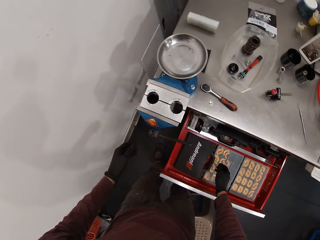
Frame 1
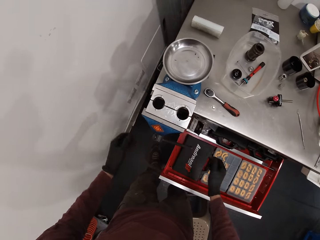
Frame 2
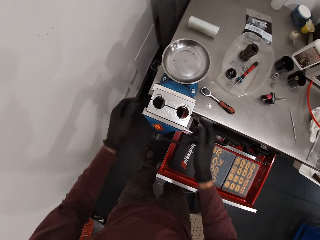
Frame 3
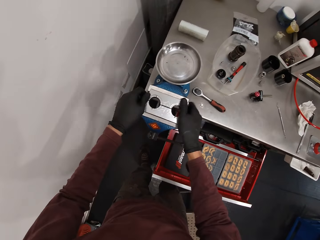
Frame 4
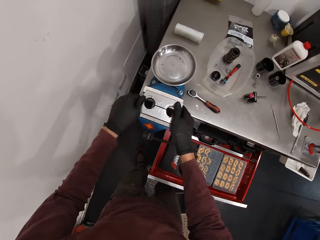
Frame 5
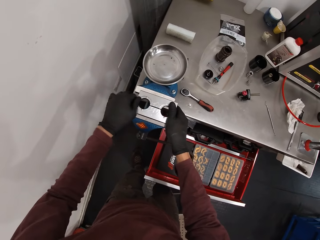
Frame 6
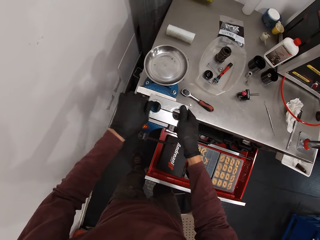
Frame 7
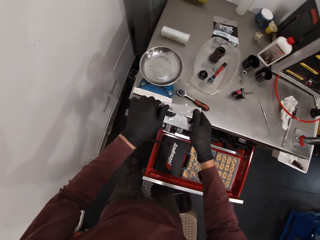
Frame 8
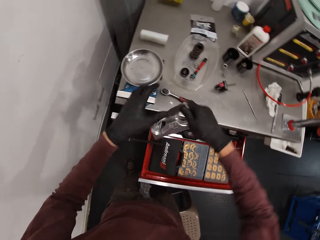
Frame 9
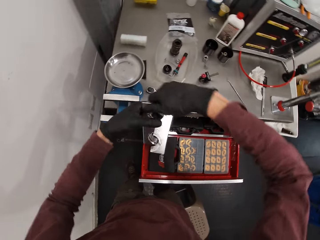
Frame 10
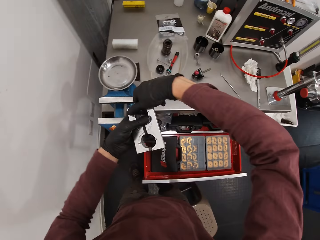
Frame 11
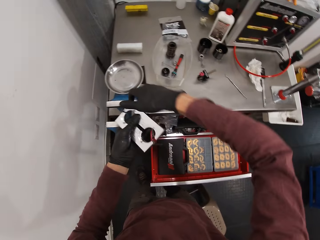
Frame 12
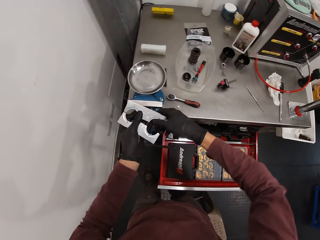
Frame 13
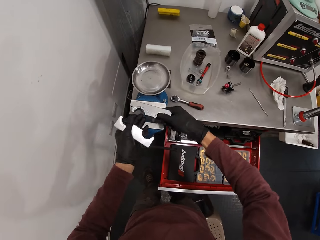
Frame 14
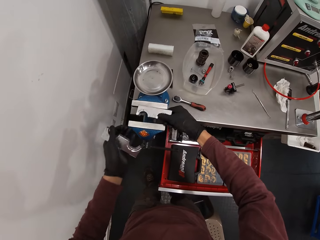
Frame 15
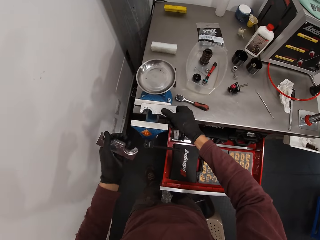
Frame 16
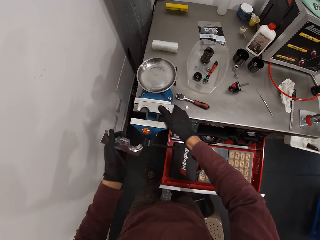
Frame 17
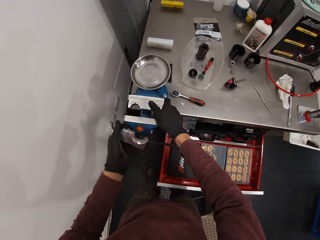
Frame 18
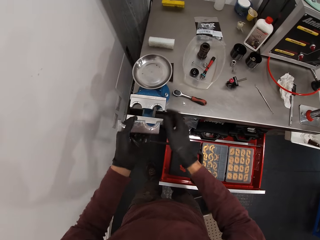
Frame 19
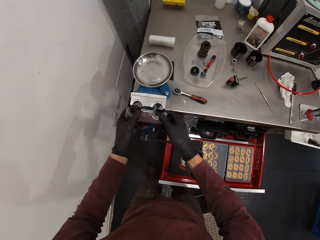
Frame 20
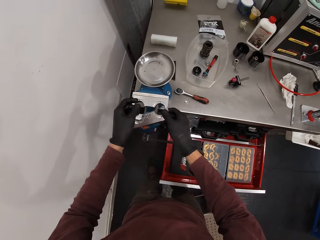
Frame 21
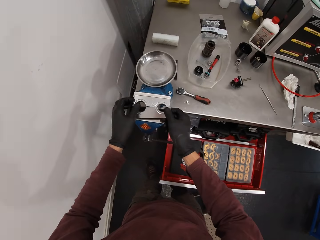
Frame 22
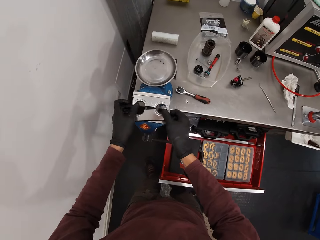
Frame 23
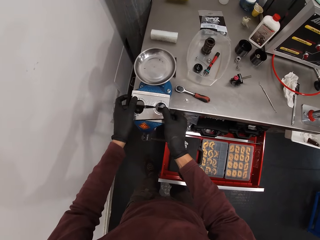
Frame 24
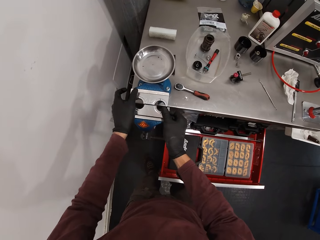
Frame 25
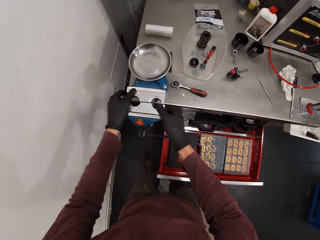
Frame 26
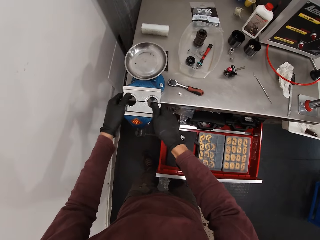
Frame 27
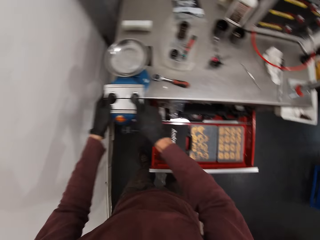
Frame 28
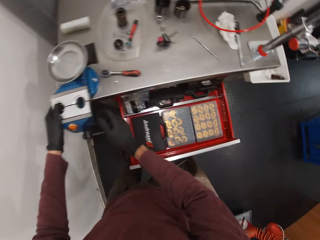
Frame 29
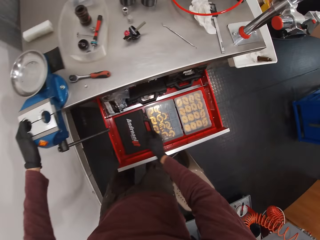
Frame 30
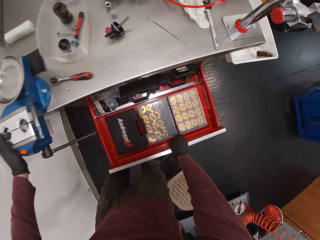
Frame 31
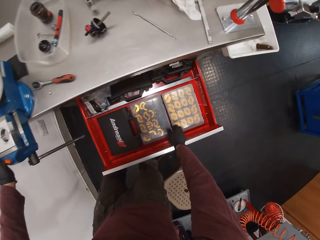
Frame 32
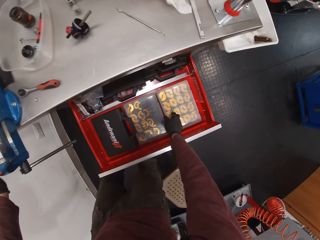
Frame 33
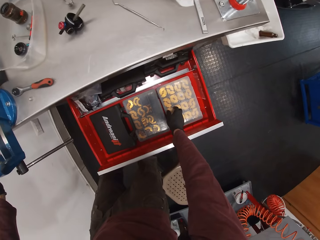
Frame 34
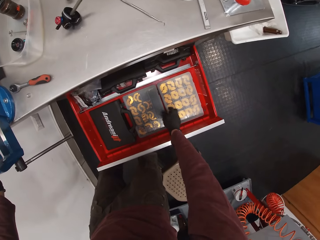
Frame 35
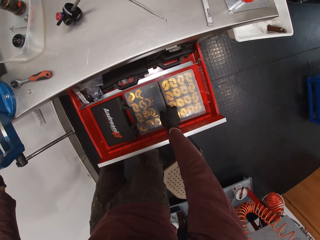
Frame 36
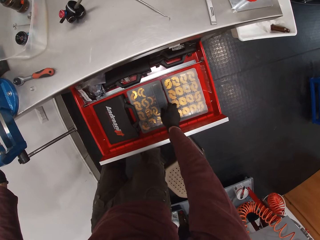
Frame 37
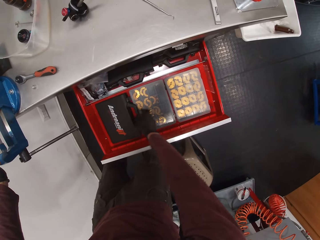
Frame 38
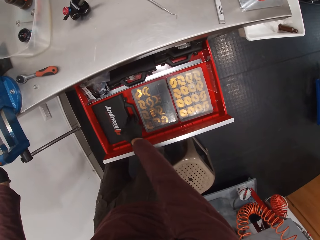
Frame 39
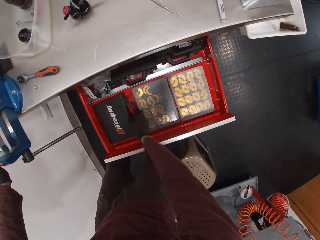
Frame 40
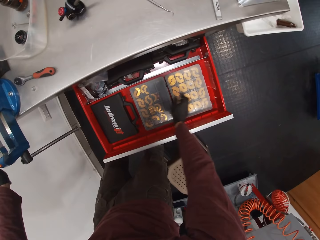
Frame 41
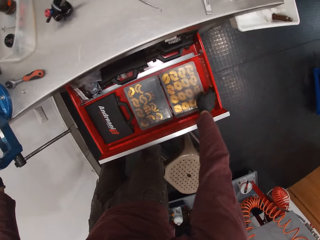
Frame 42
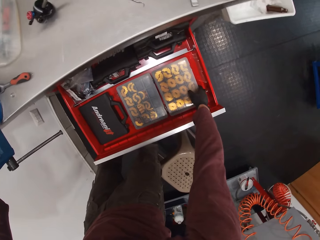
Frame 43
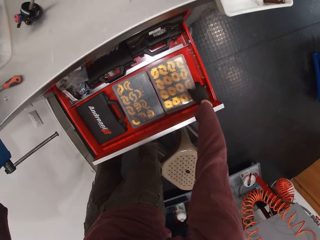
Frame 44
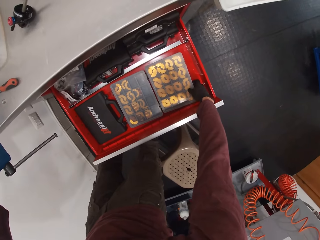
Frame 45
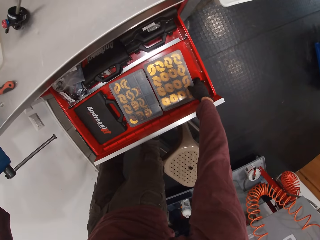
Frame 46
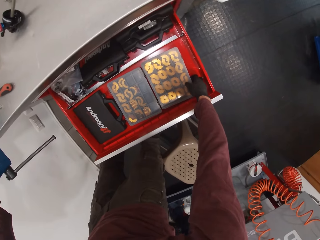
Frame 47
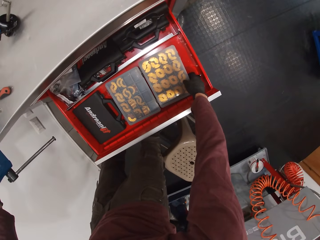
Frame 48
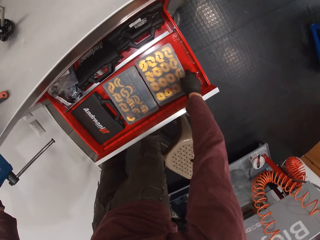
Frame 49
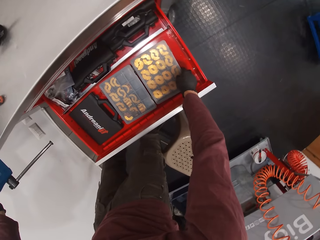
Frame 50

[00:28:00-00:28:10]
The camera wearer removes the jaw plates on the jaw of the workbench vice with both hands. He holds metal bars together. He turns the jaw plates with both hands. He places a jaw plate on the jaw of the workbench with his right hand. He fixes the metal bars. He places a jaw plate on the jaw of the workbench vice with both hands.

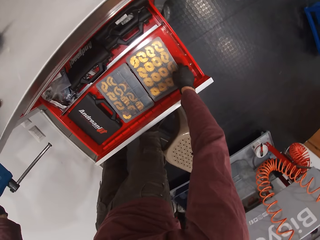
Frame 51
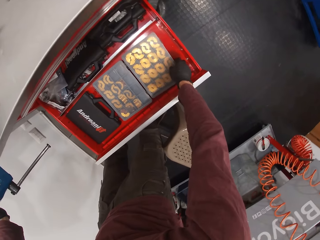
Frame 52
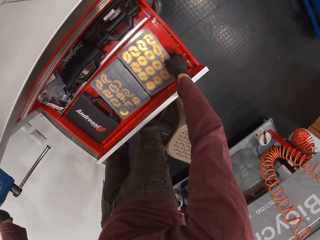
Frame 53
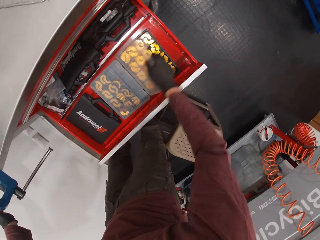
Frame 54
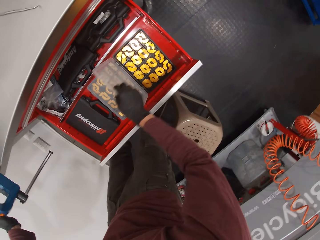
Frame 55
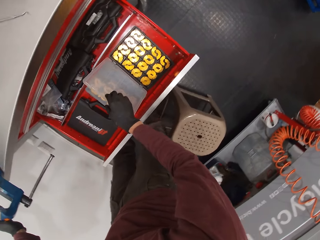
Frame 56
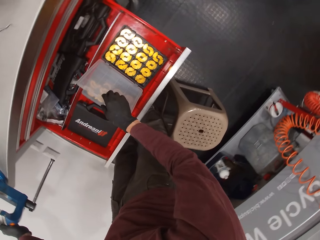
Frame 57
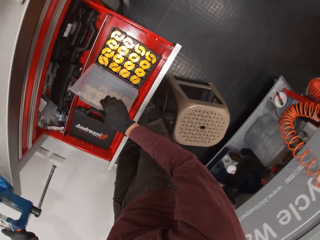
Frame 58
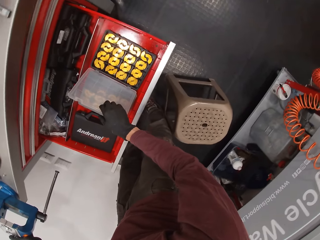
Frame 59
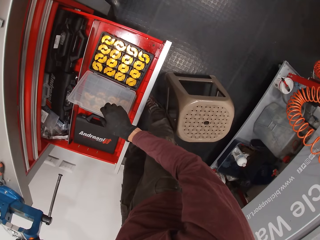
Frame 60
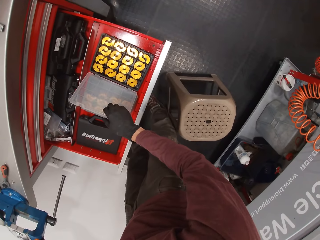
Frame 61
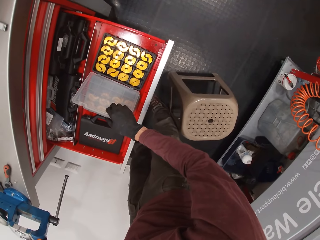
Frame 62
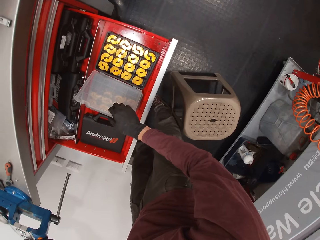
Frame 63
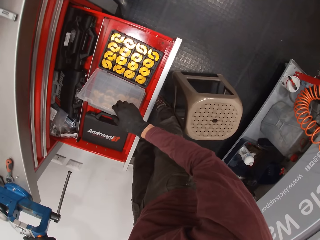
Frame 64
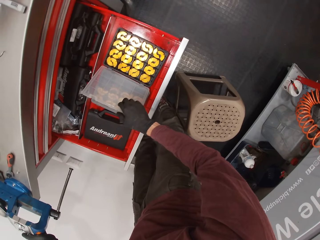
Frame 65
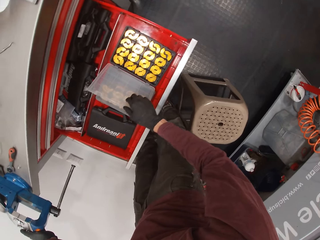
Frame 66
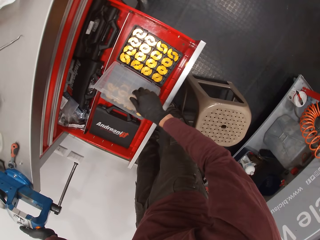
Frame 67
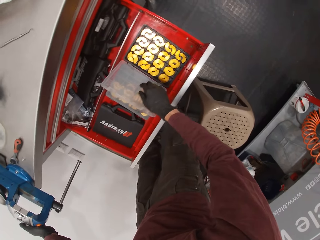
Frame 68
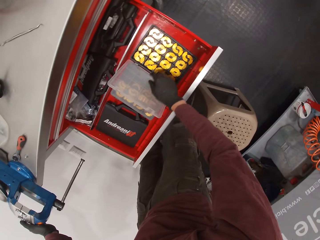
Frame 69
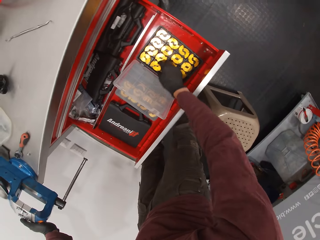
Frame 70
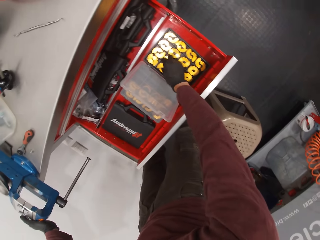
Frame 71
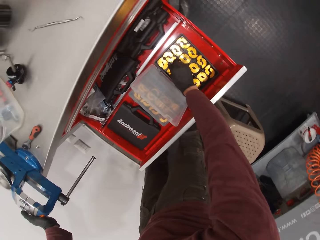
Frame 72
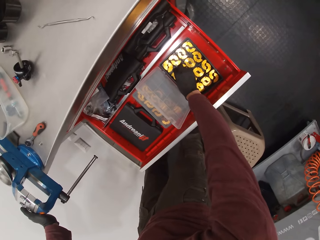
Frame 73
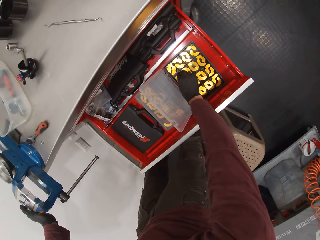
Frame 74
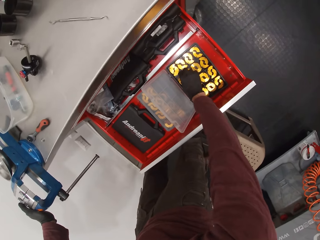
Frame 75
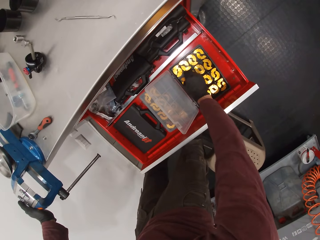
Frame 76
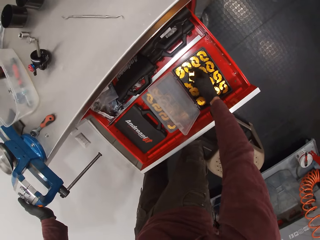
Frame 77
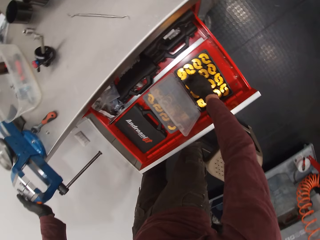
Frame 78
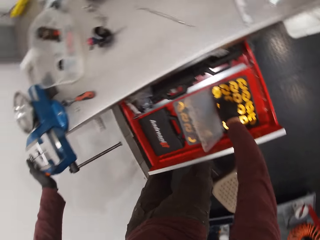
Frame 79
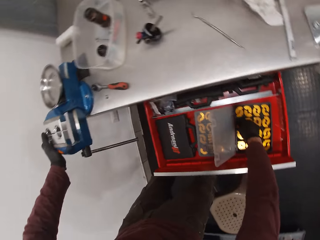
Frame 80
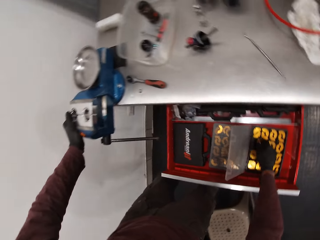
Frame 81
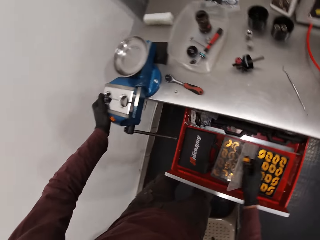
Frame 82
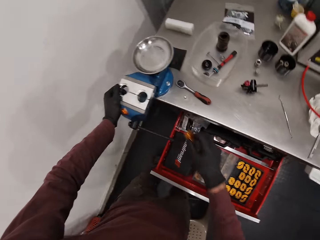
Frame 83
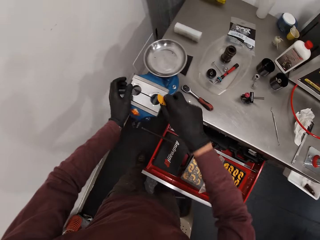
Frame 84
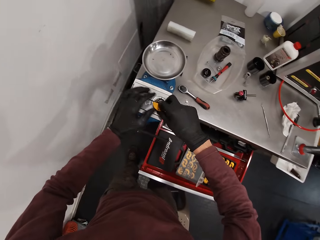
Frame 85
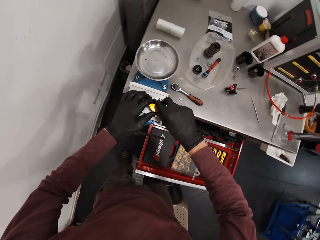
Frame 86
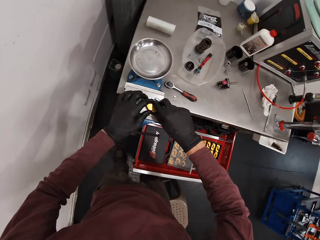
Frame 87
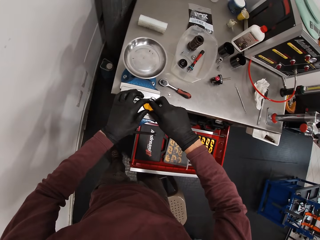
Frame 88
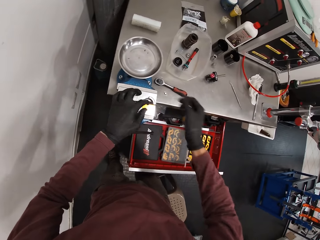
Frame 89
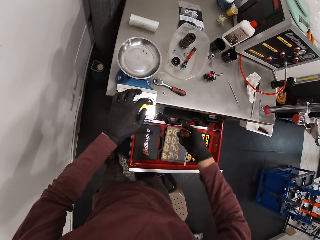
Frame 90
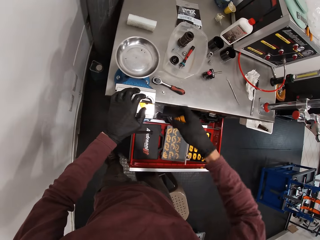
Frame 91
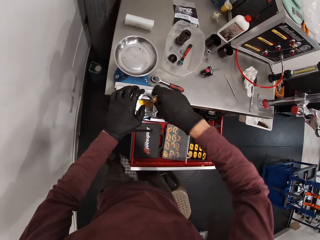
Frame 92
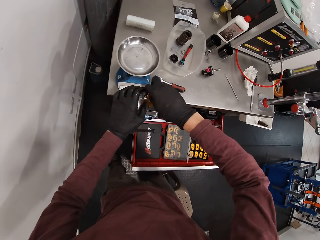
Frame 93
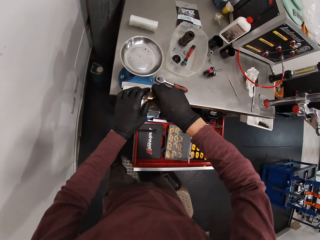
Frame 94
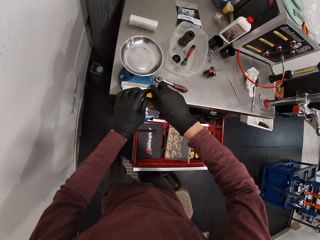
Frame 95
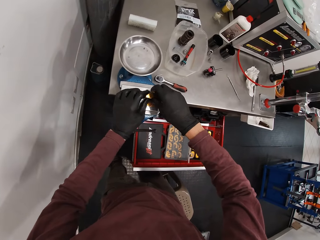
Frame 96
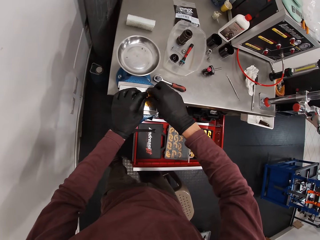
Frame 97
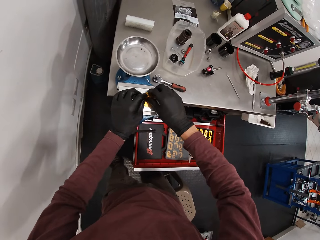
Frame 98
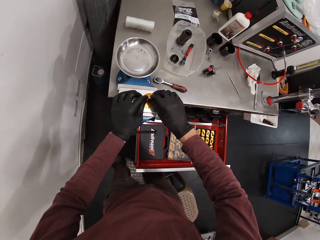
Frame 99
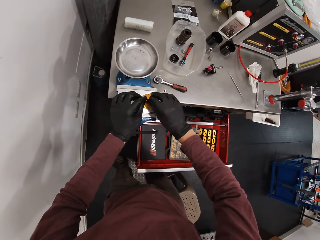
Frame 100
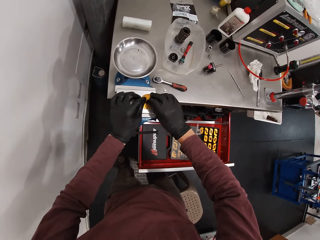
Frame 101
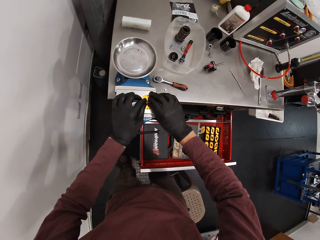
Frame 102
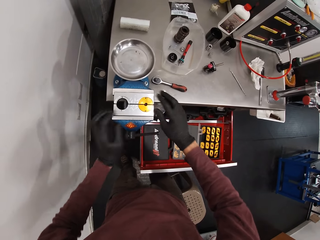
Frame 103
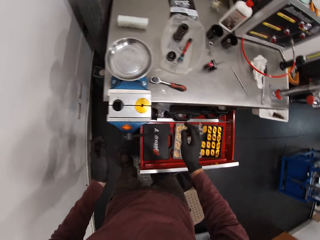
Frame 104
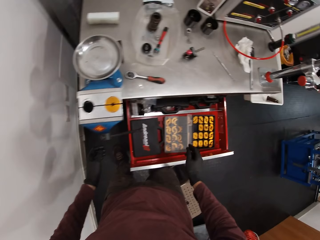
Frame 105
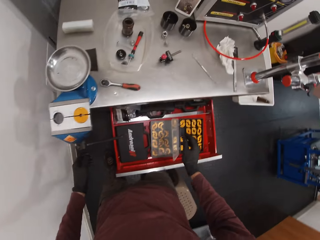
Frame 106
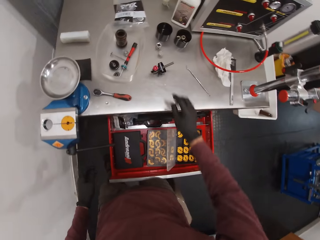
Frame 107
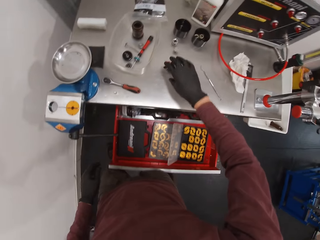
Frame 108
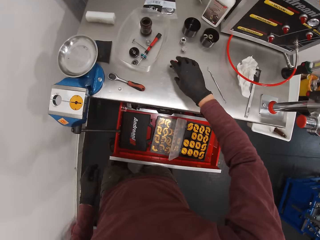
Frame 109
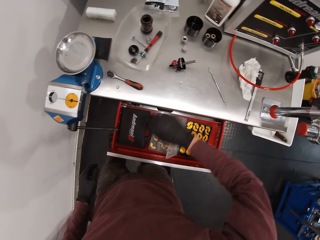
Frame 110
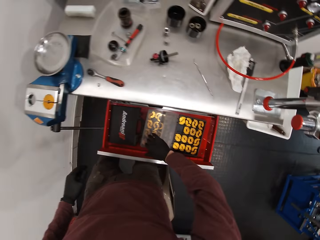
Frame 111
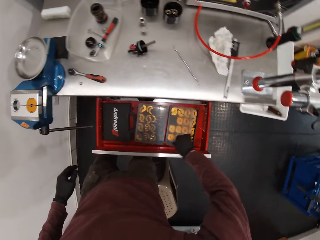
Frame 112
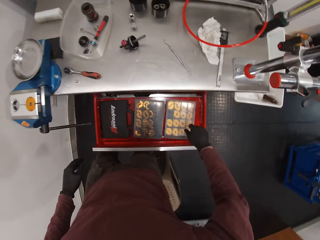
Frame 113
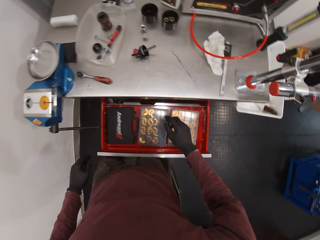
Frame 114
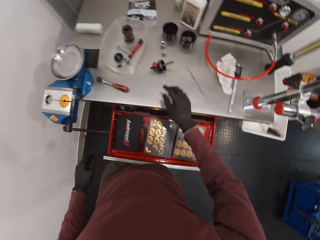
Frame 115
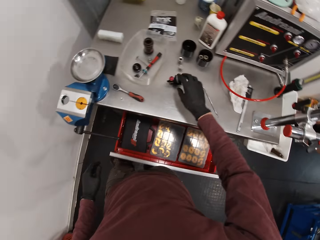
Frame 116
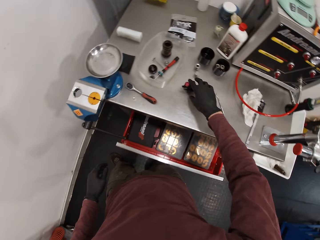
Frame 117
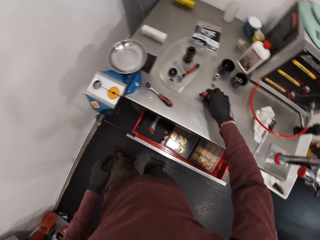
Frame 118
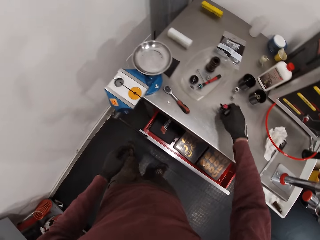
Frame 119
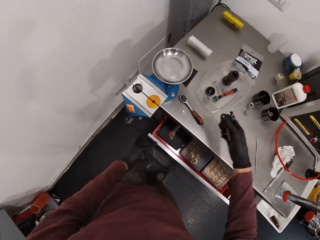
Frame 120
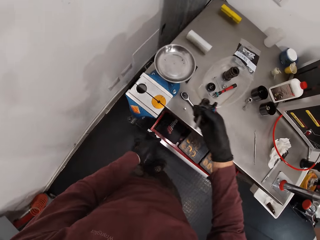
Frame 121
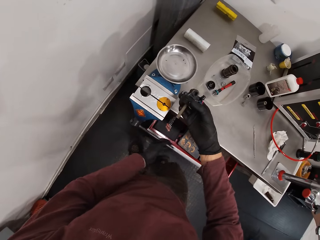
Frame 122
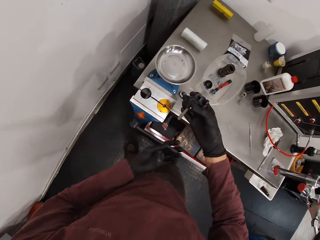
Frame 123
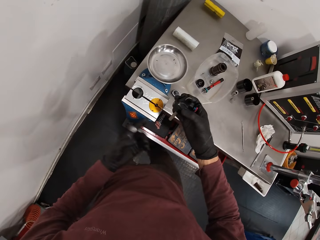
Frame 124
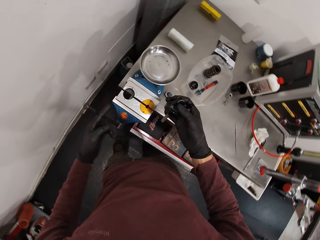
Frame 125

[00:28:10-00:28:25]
The camera wearer opens a box of two-piece clamp screws or tool box with his right hand. He looks inside the tool box. He picks a two-piece clamp screw from the box of two-piece clamp screws with his right hand. He places the two-piece clamp screw in the jaw plate in the jaw of the workbench vice with both hands. He closes the box of two-piece clamp screws with his right hand. He closes the drawer with his knees. He picks the bicycle component from the workbench with his right hand. He loosens the vice with his left hand on the handle of the workbench vice.
